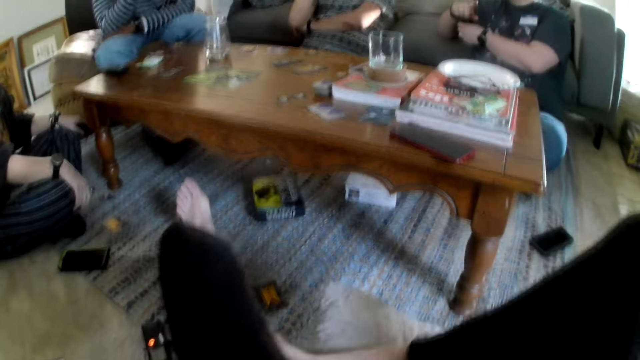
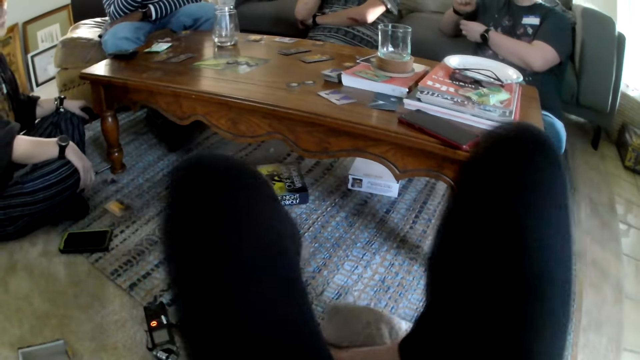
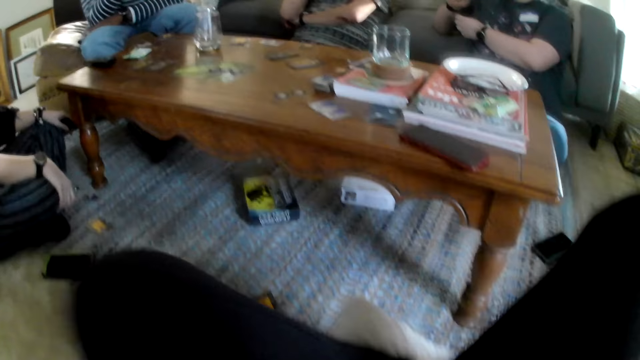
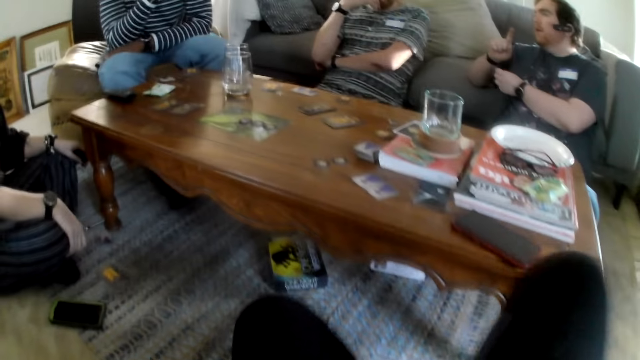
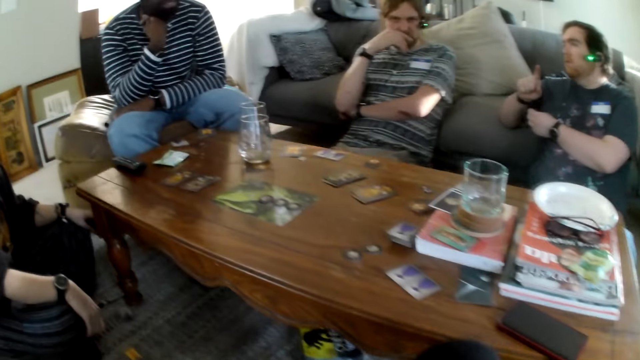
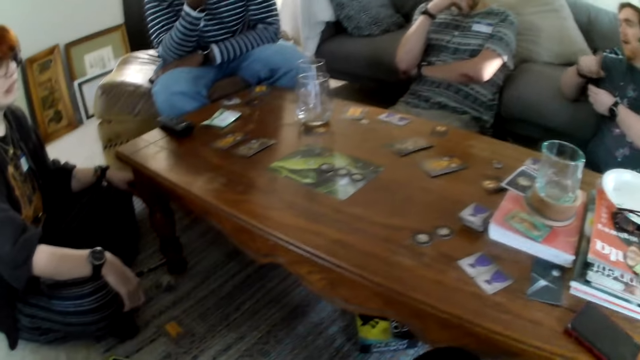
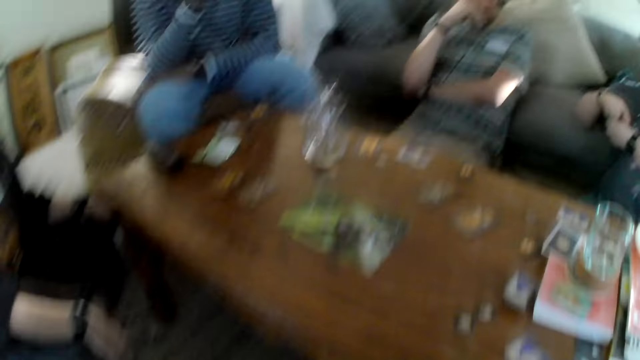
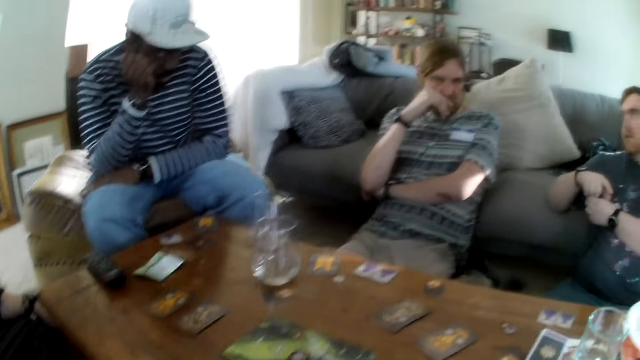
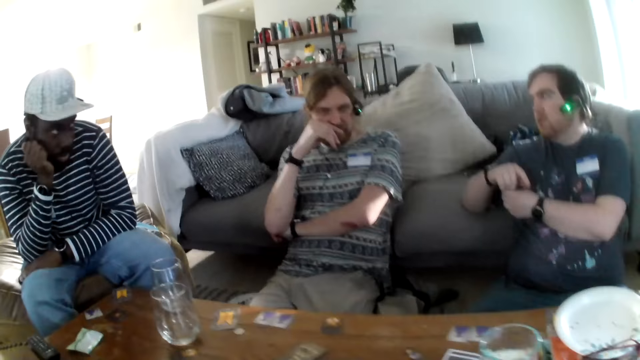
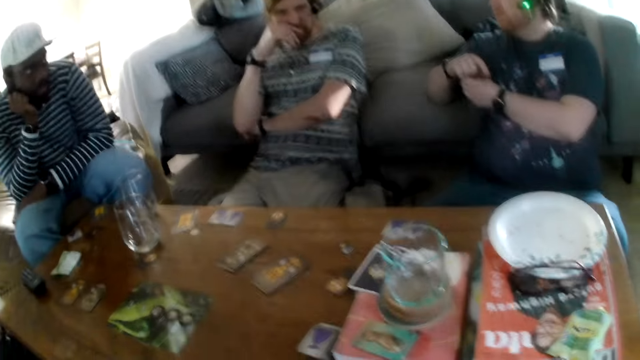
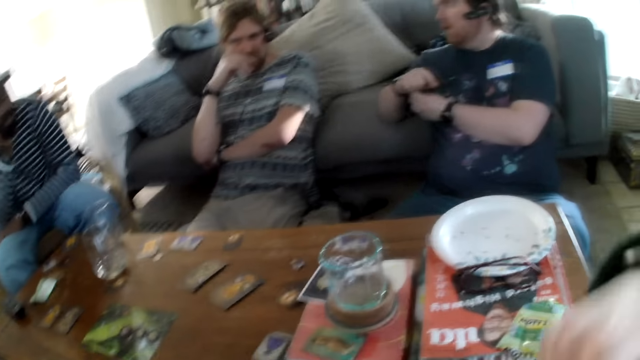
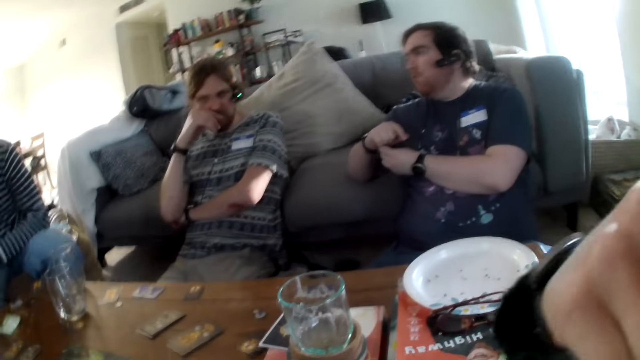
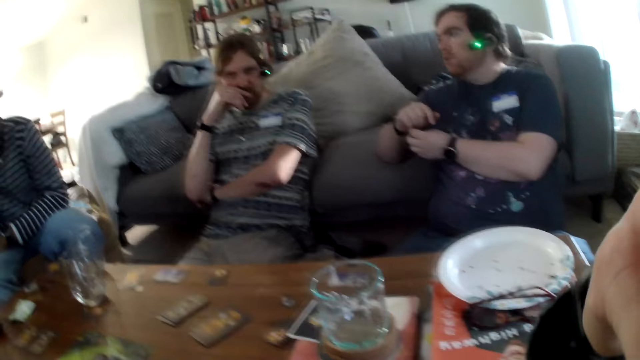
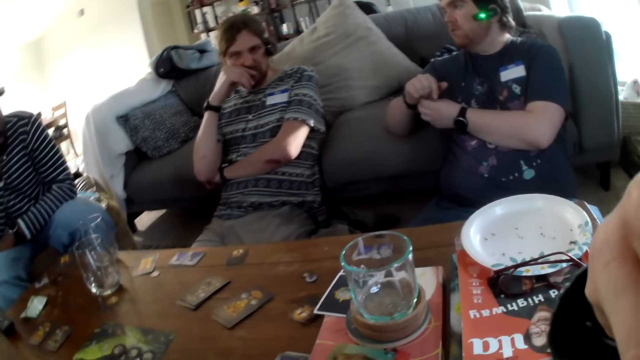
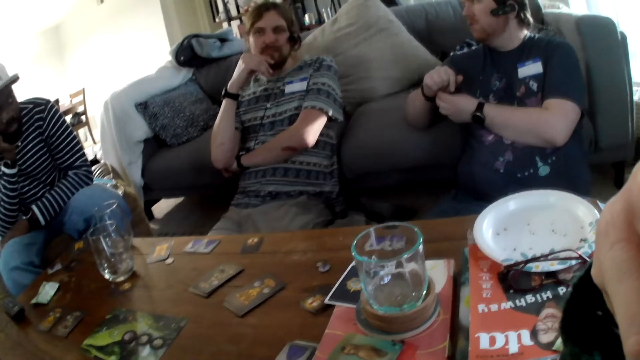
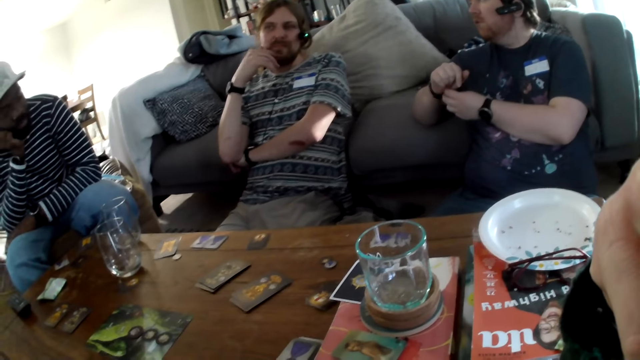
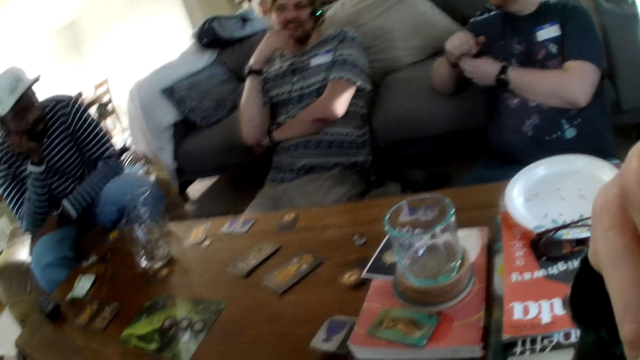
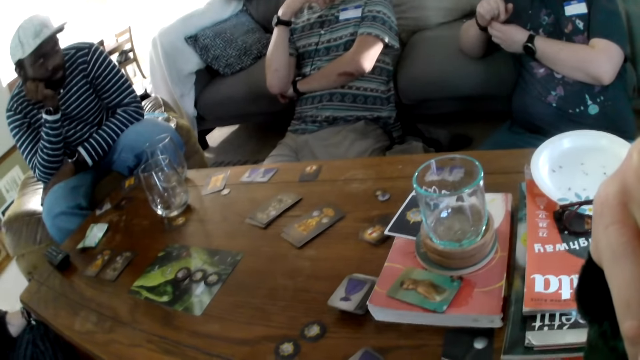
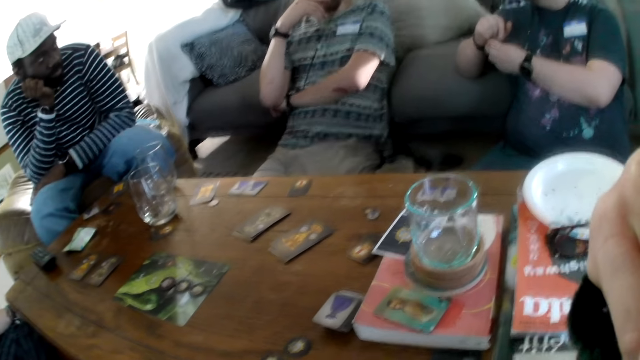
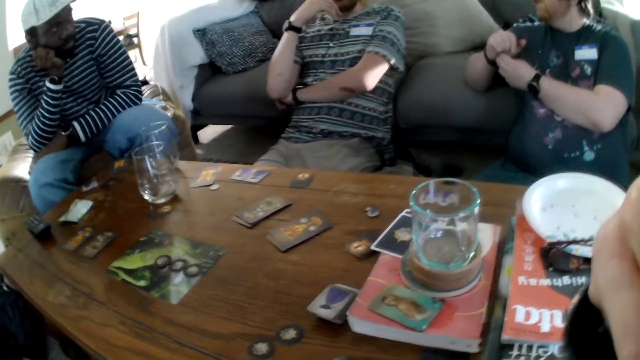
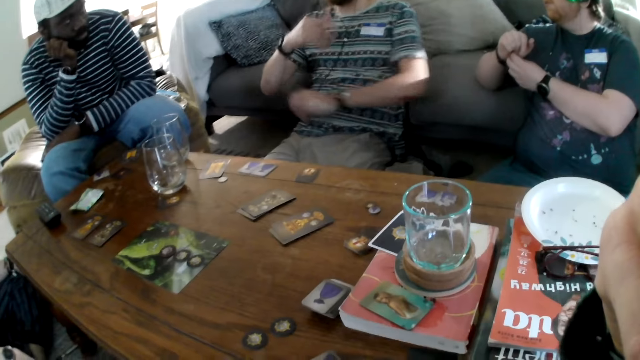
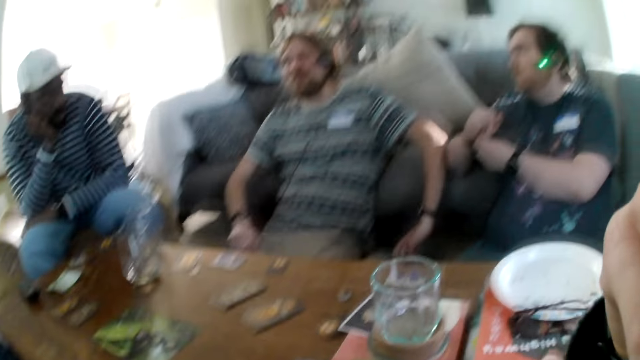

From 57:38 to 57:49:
The camera wearer raises a leg. They put the legs on the couch. They raise a leg again.

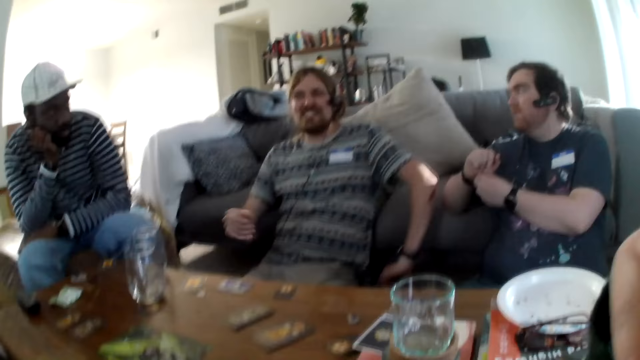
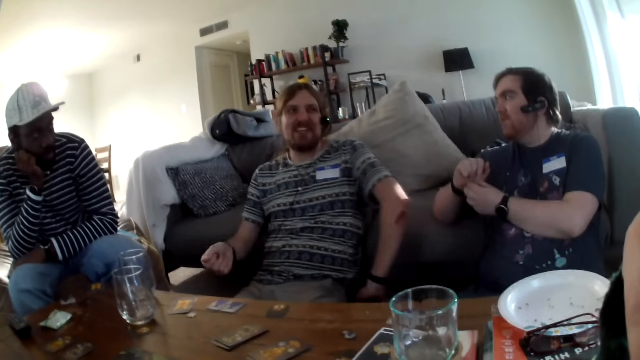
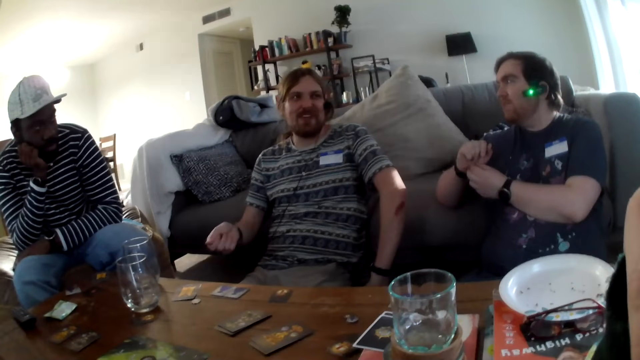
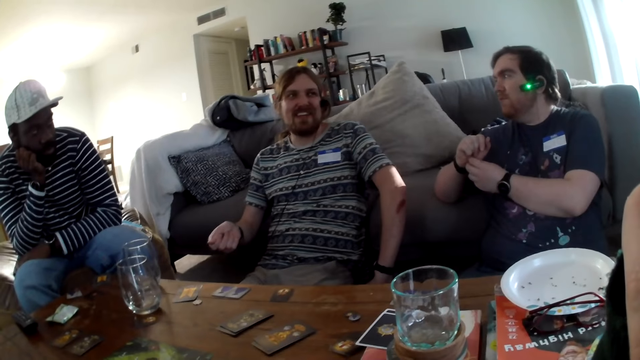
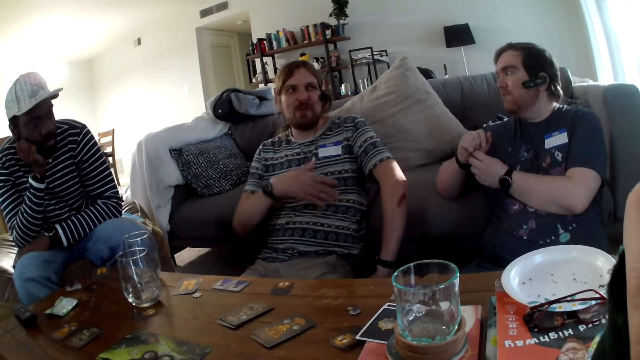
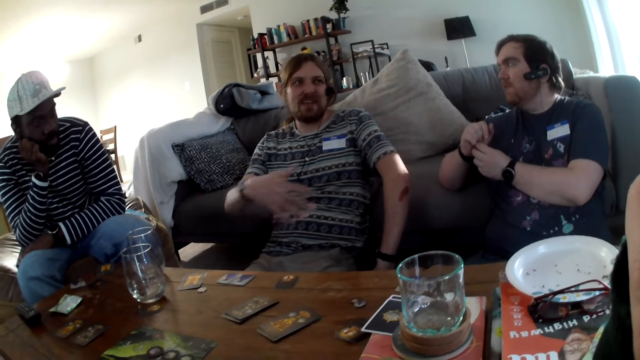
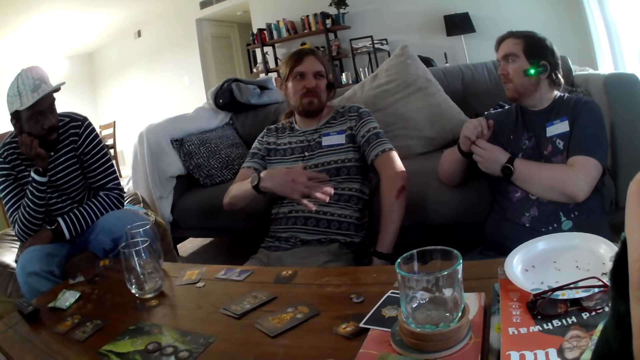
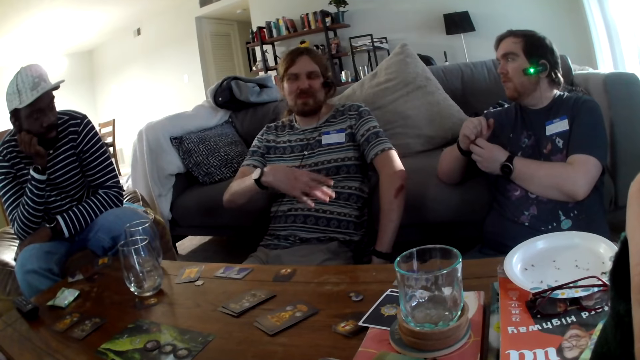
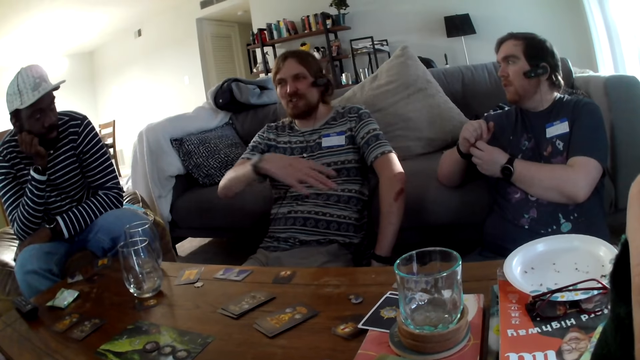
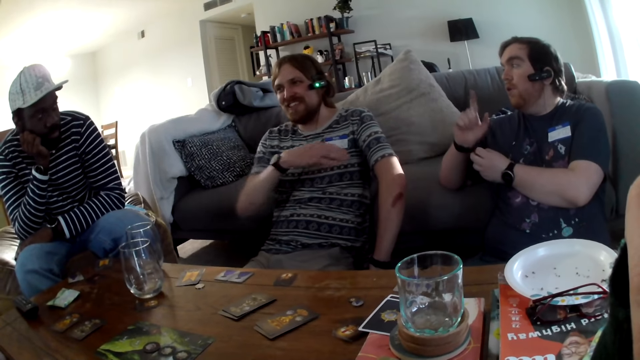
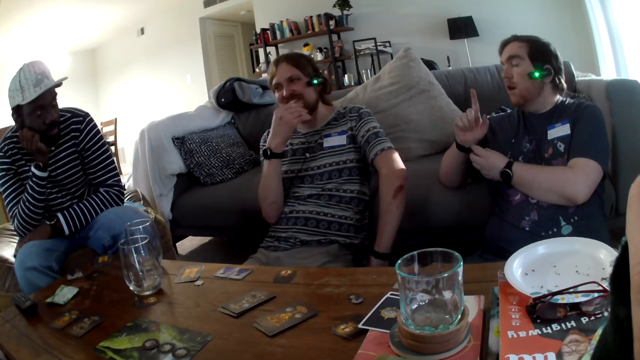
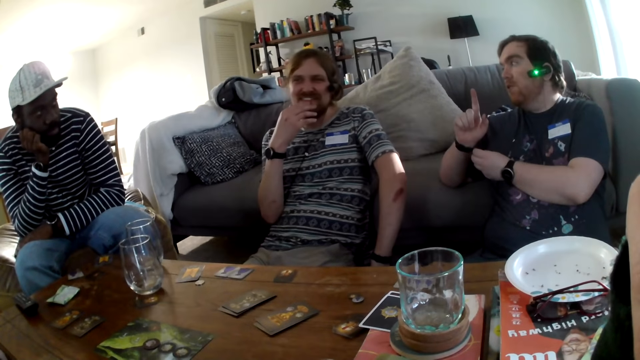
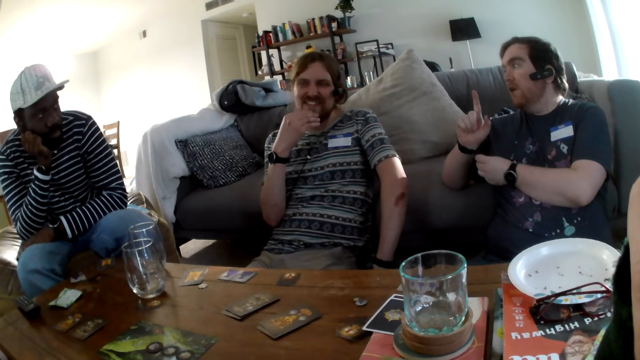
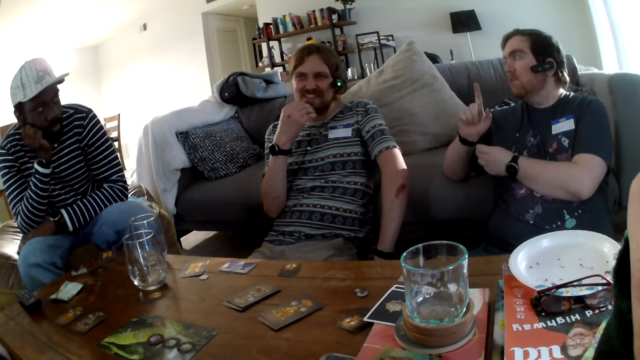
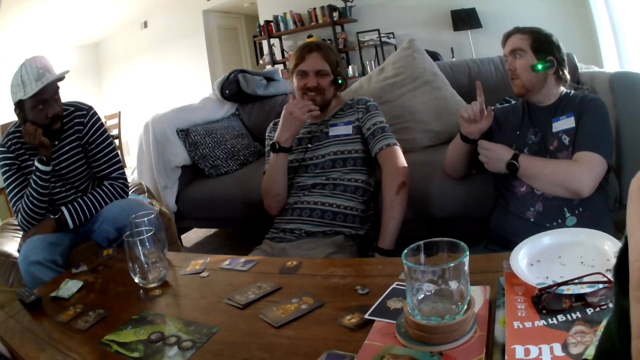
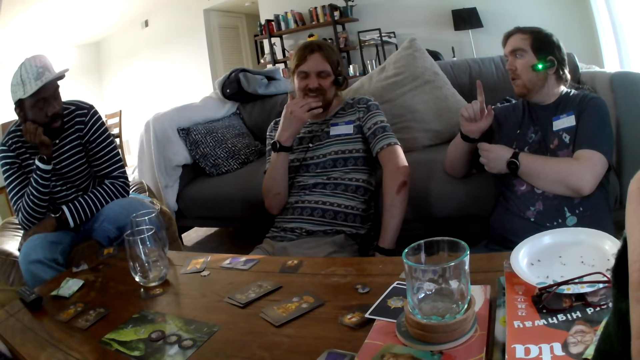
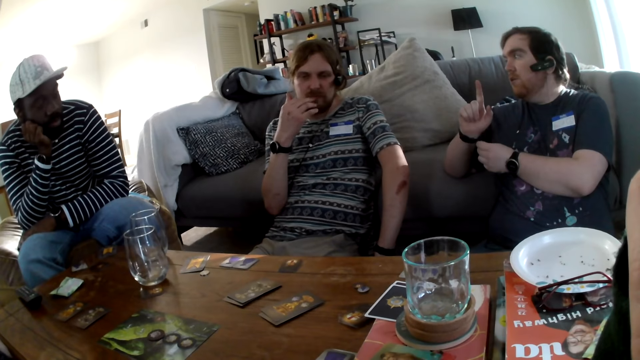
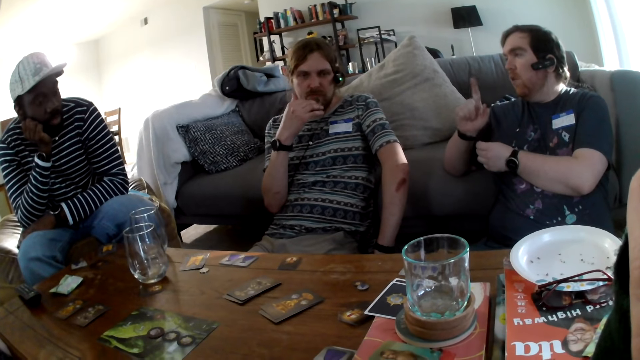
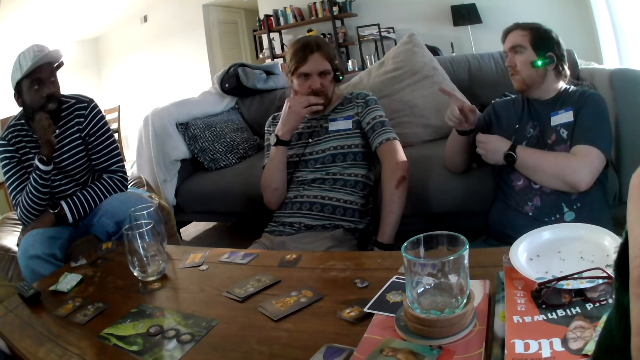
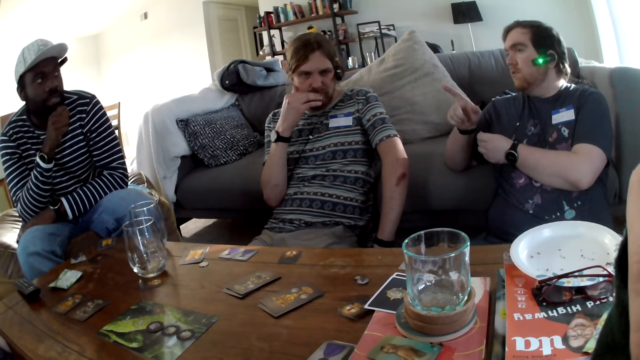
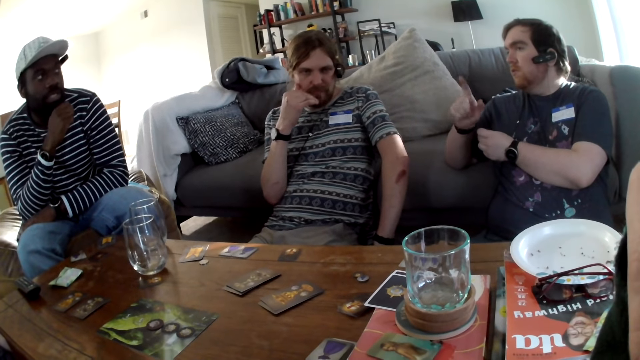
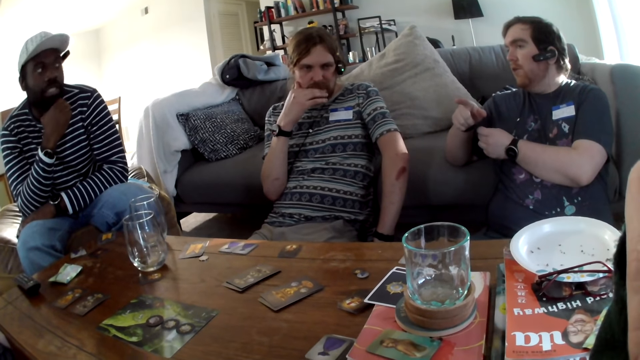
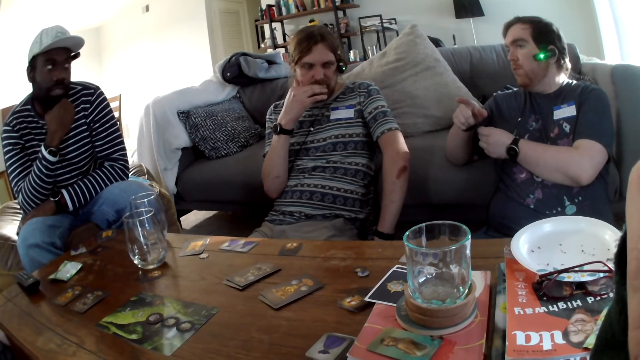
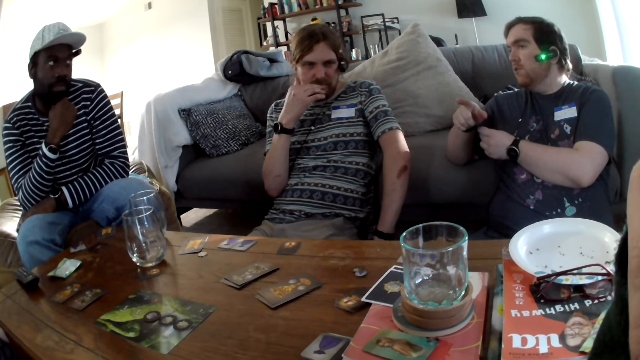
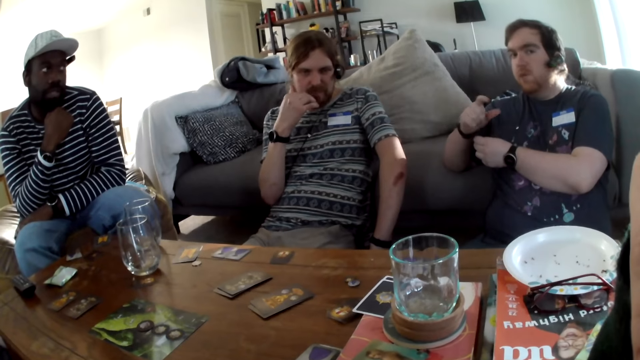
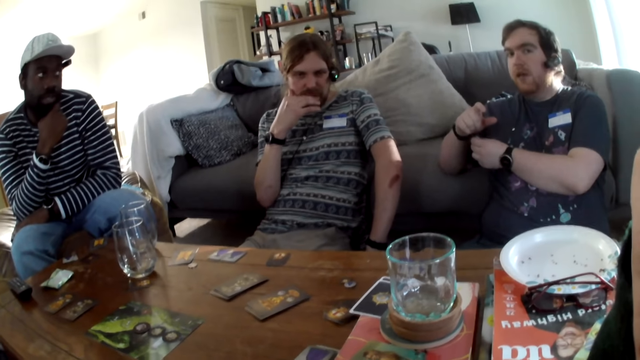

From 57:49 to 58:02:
A person moves hands. Another person points.
